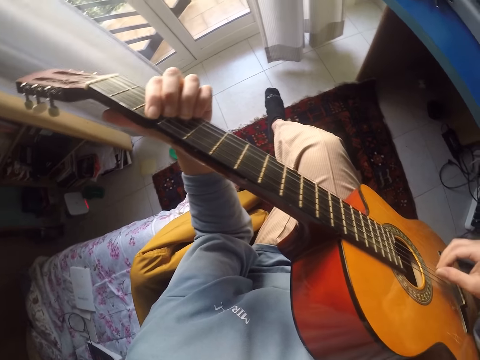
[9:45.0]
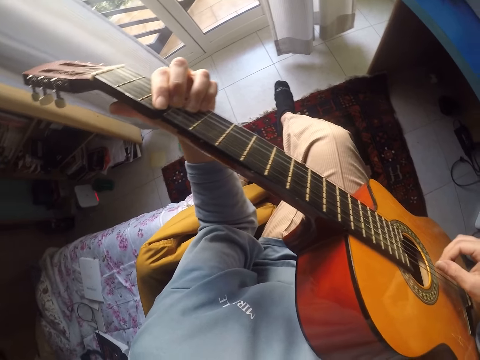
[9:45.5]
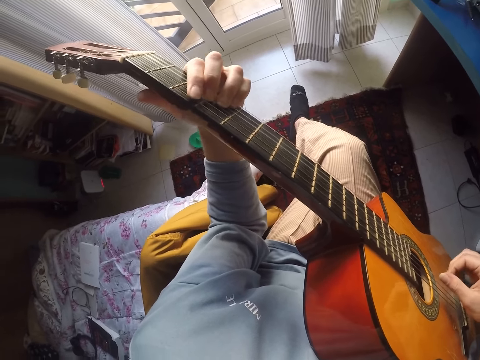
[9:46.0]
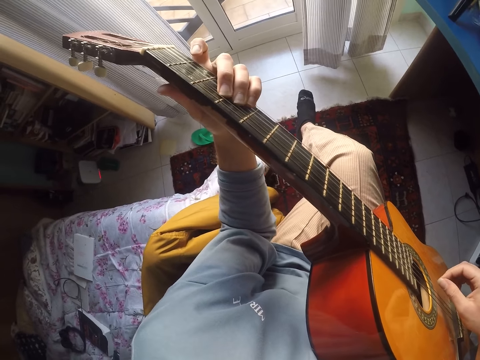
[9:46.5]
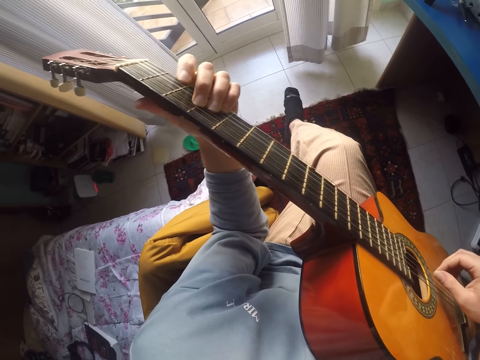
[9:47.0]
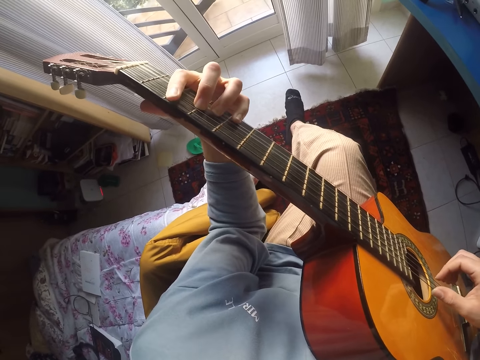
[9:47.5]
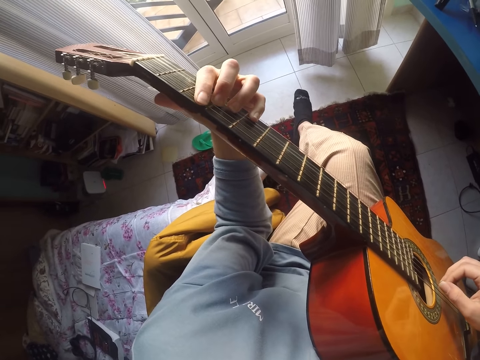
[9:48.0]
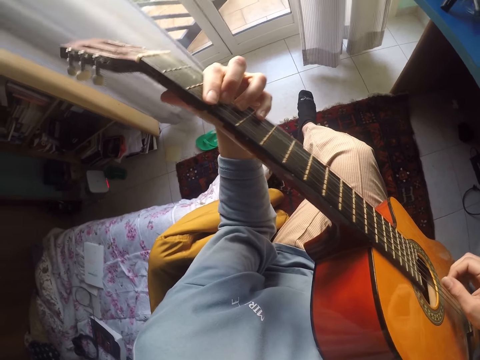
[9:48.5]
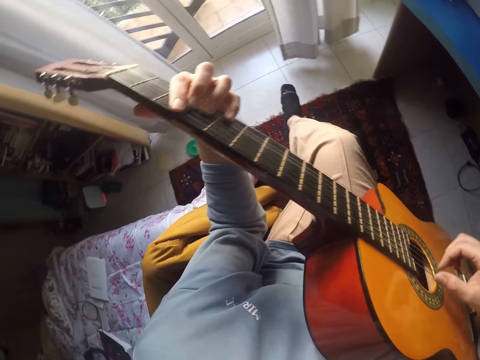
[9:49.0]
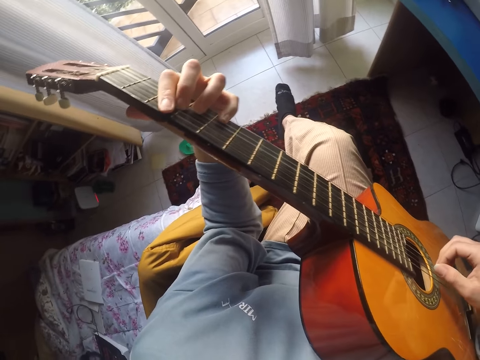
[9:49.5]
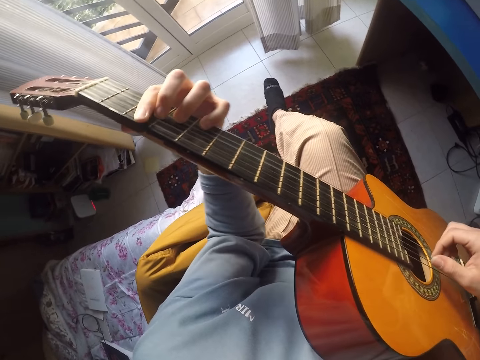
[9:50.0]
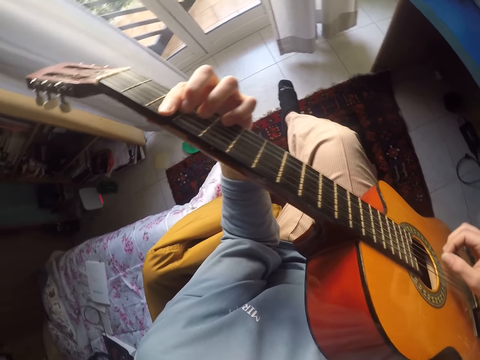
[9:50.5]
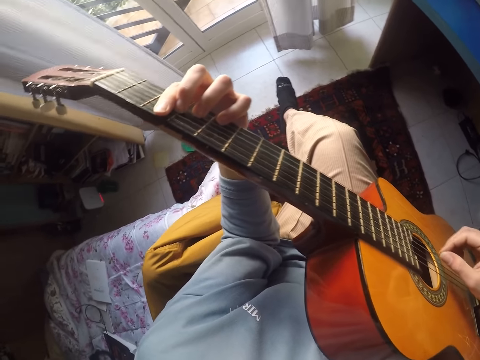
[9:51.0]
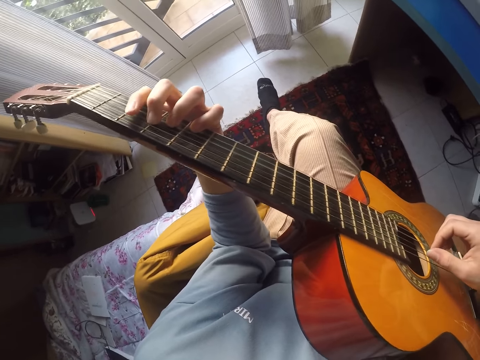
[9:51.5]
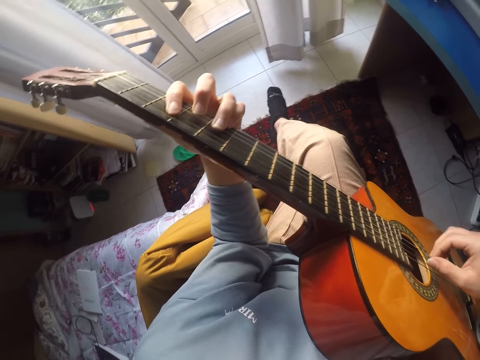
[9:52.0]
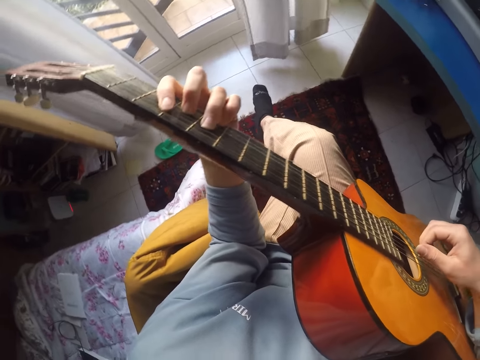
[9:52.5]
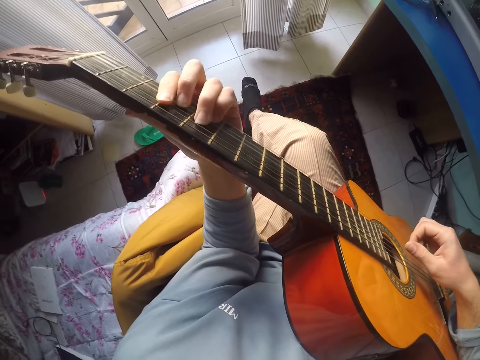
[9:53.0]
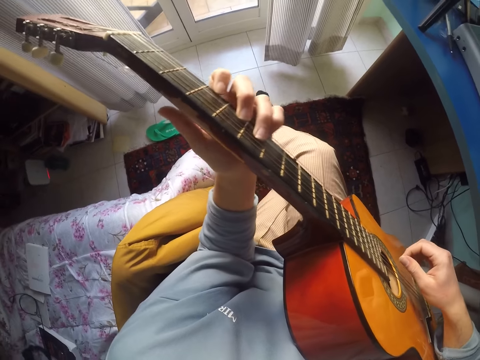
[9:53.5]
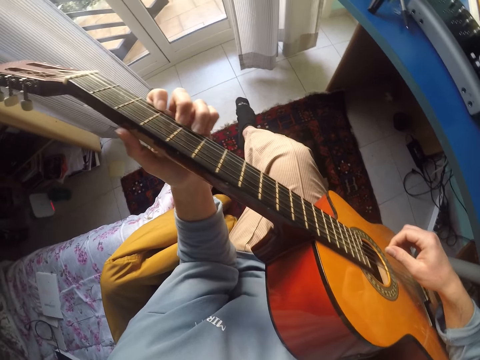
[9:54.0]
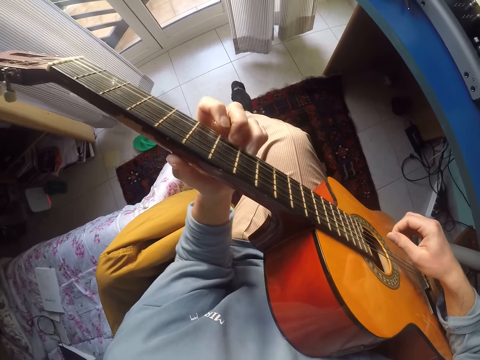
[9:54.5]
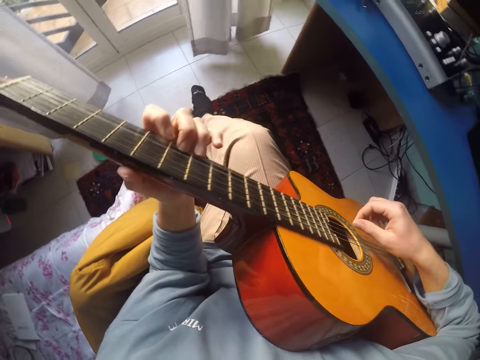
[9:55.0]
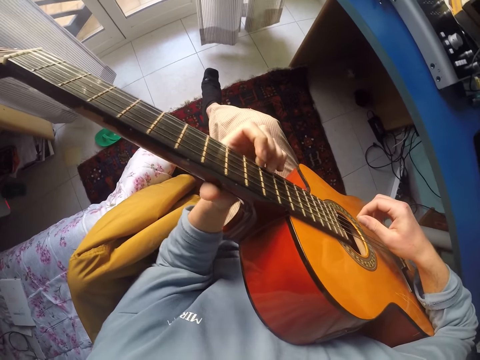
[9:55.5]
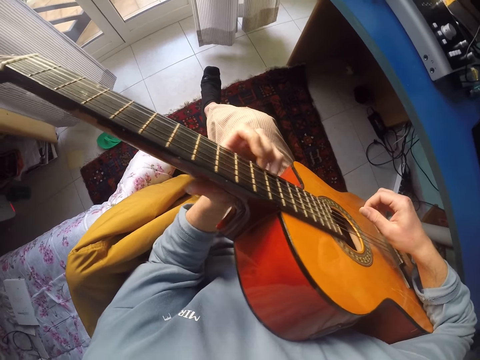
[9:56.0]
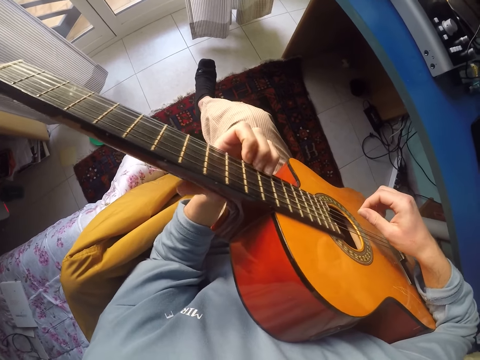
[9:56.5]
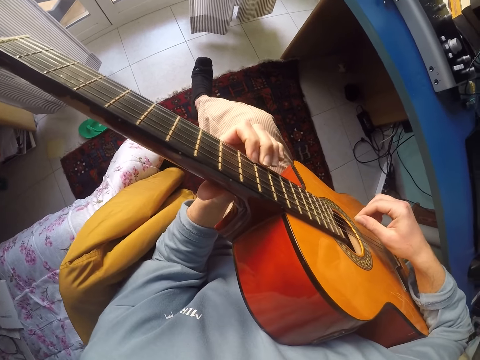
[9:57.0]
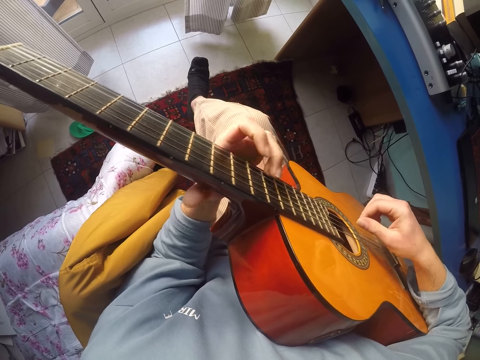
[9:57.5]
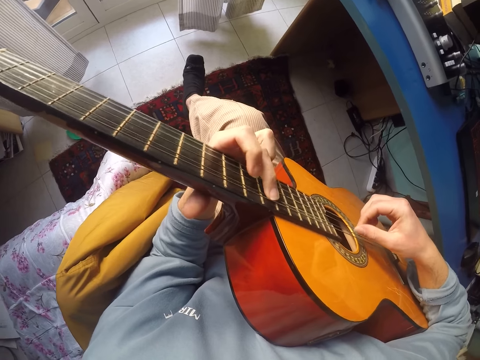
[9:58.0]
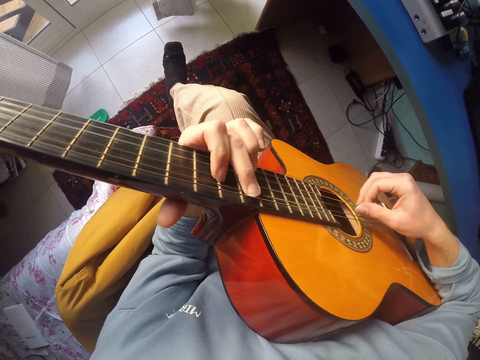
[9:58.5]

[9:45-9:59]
The camera wearer plays the guitar.

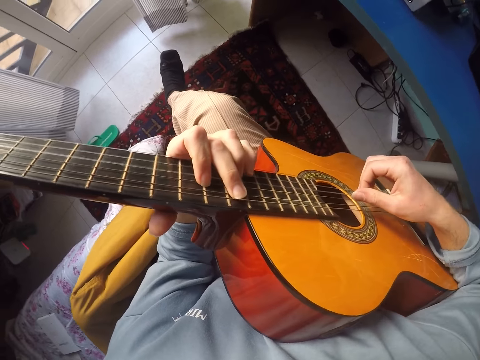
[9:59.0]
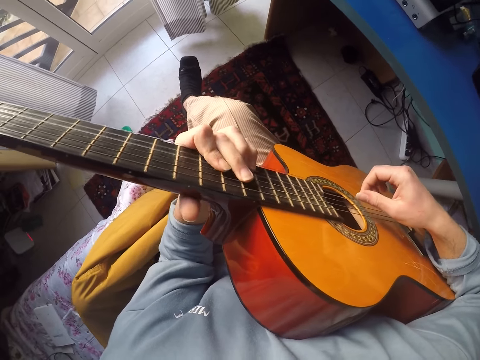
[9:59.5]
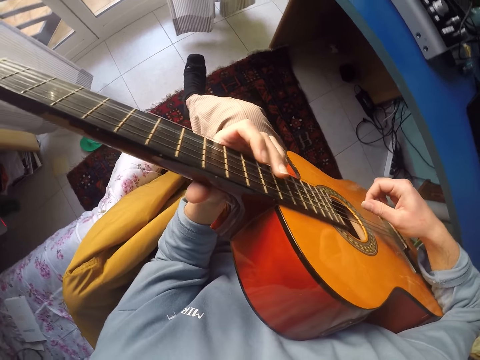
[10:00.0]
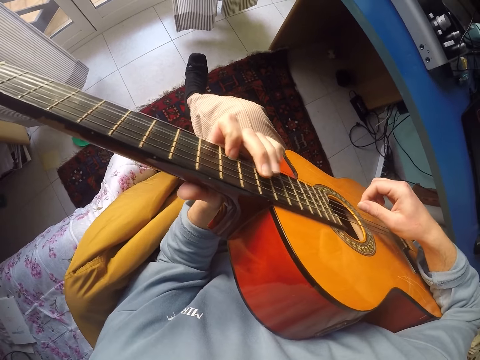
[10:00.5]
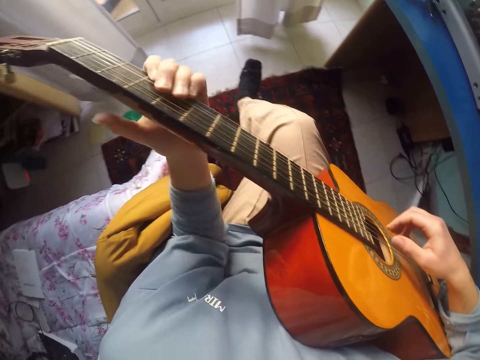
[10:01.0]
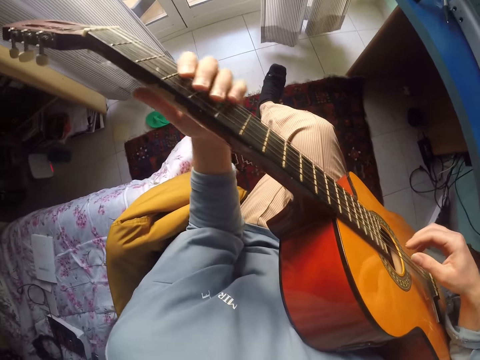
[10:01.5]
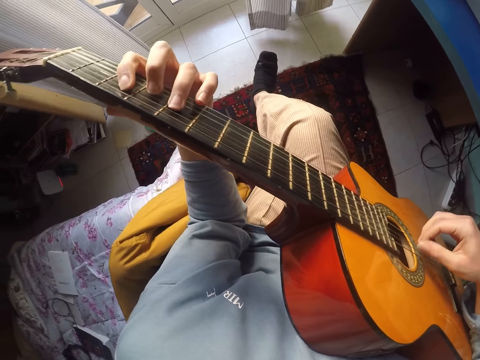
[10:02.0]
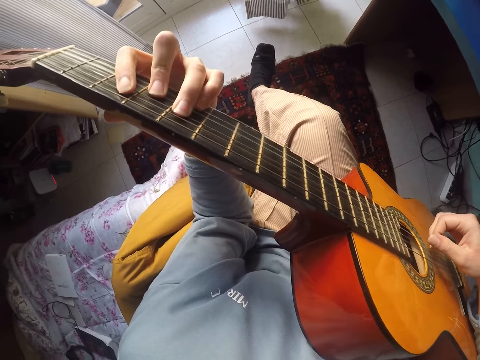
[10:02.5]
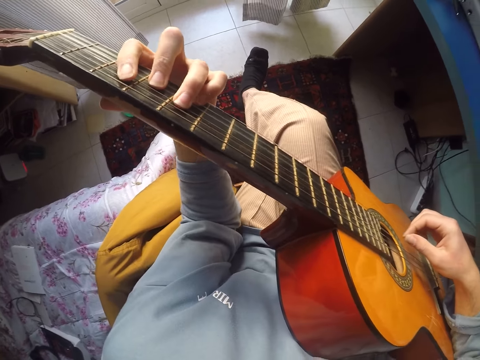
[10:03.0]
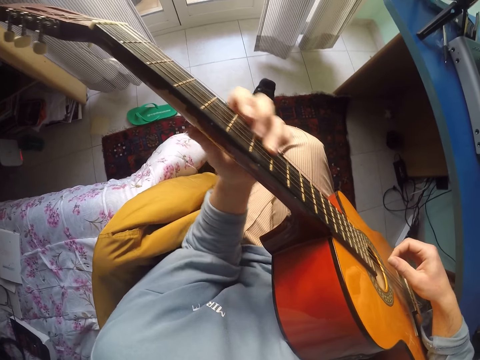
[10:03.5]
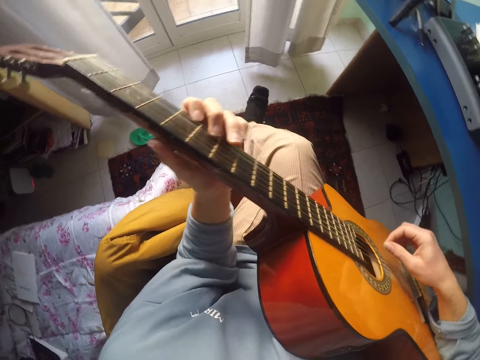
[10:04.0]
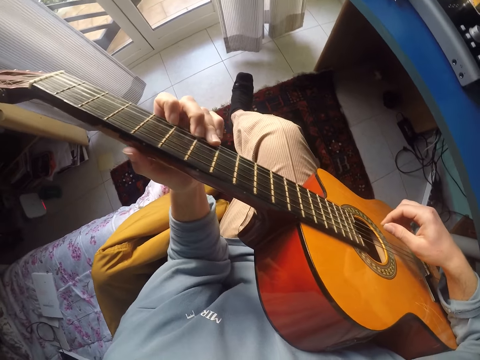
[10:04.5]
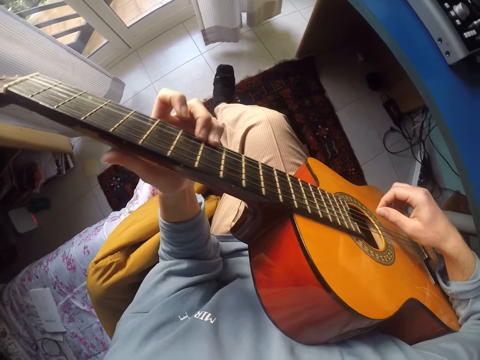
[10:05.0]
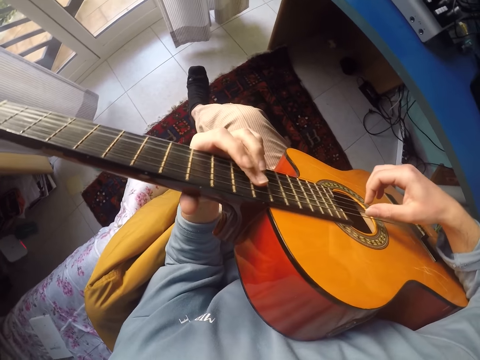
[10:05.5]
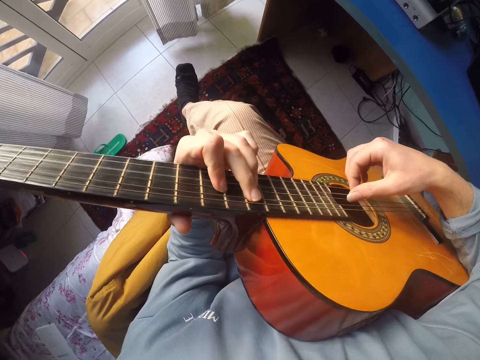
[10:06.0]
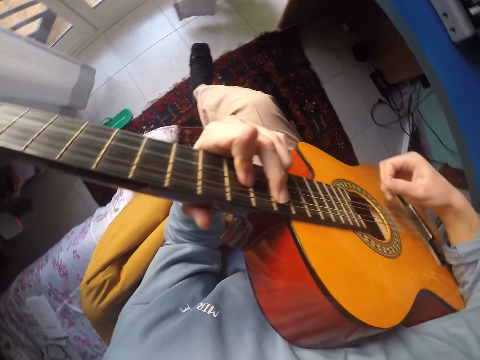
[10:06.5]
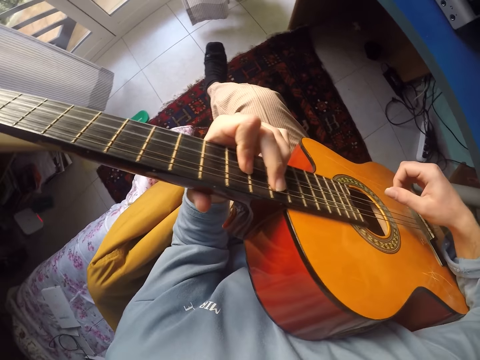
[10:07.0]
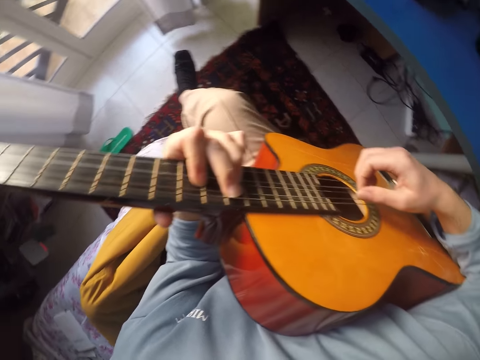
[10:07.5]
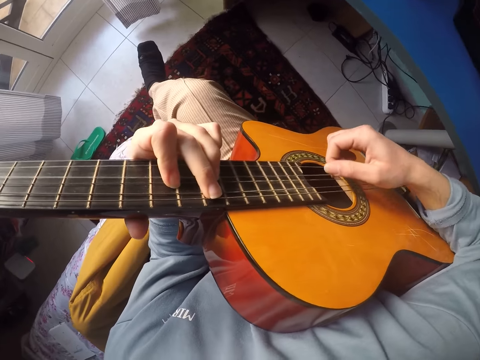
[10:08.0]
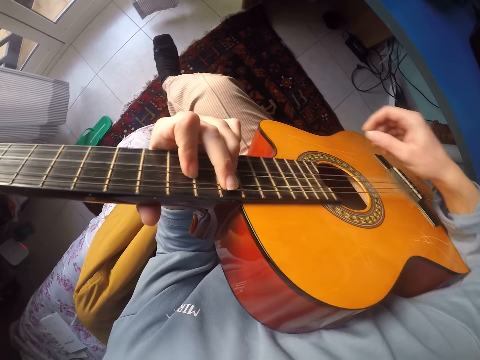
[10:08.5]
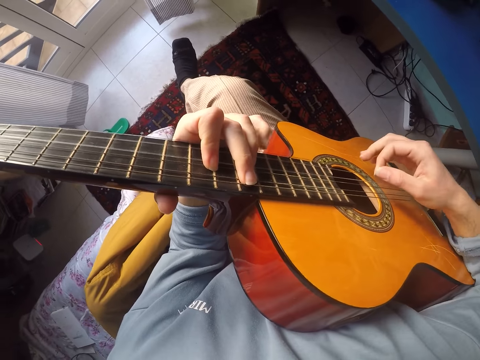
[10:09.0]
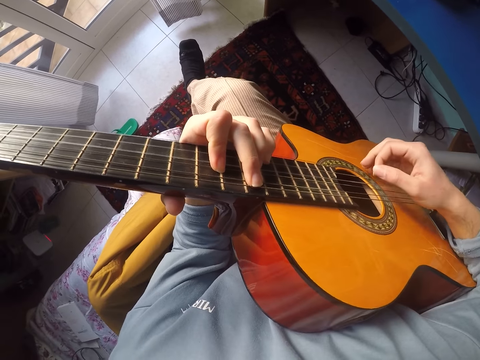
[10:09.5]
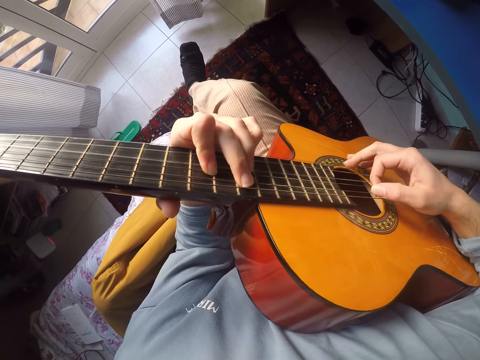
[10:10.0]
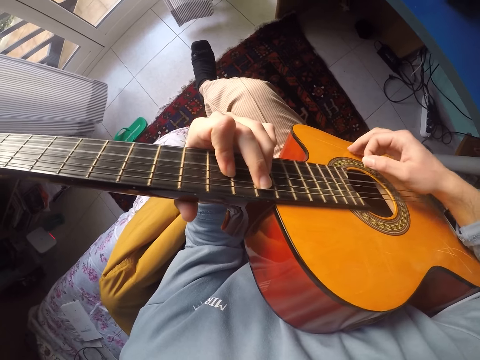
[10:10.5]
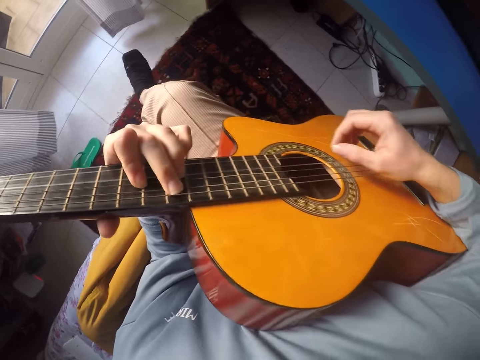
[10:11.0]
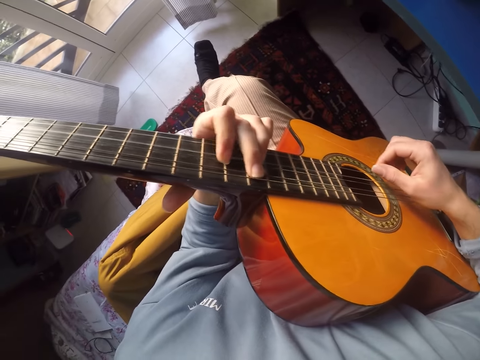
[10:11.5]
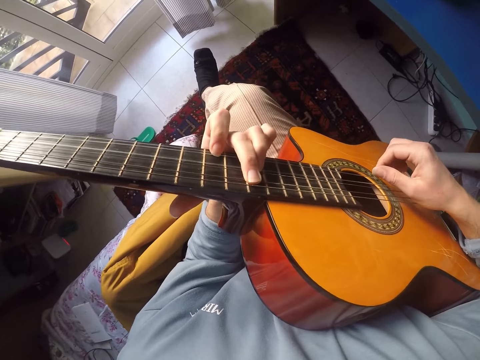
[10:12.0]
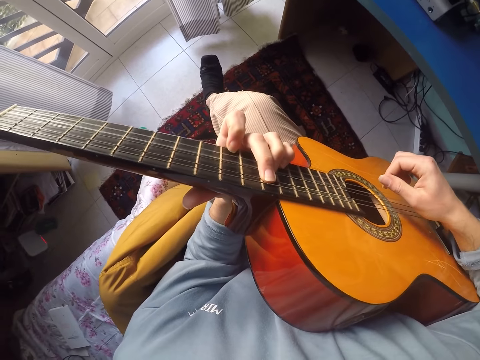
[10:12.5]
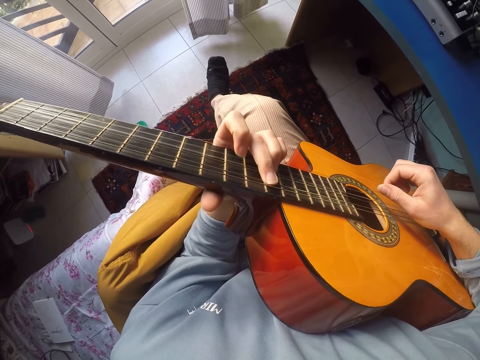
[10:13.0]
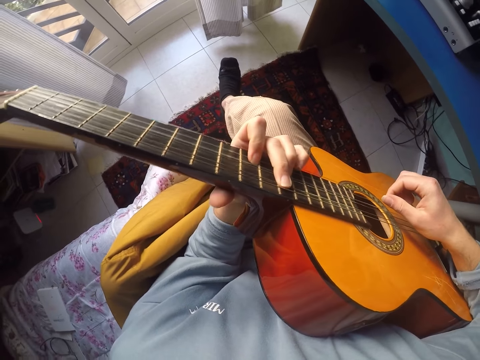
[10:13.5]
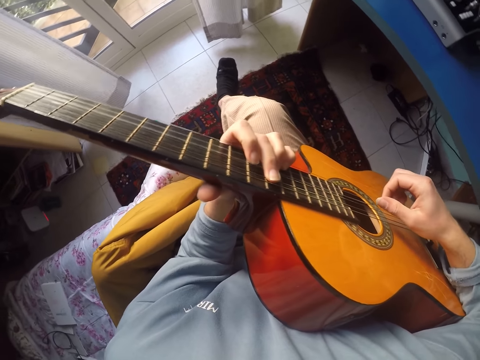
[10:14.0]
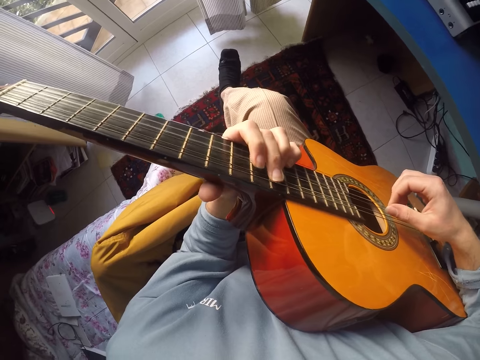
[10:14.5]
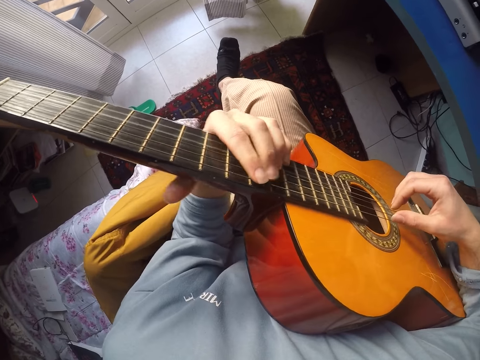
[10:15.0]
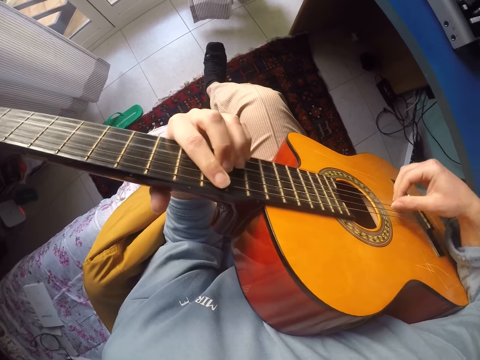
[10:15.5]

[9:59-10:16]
The camera wearer plays the guitar. They play the guitar again.
